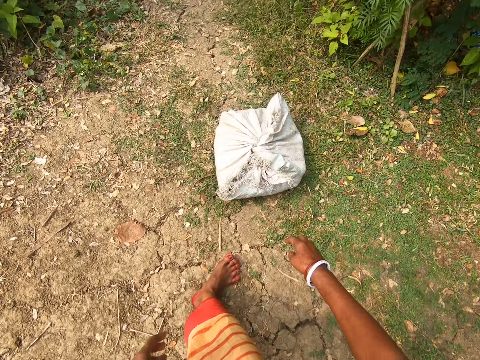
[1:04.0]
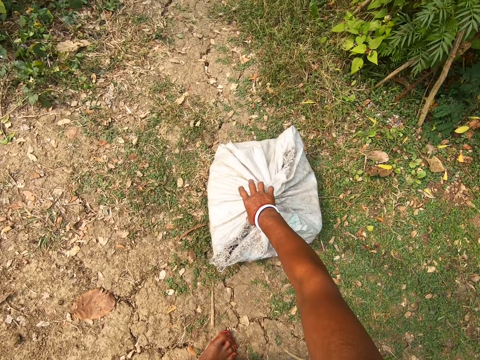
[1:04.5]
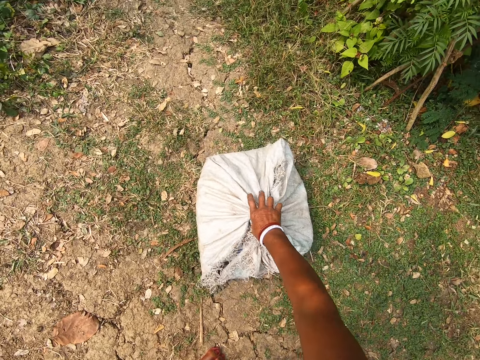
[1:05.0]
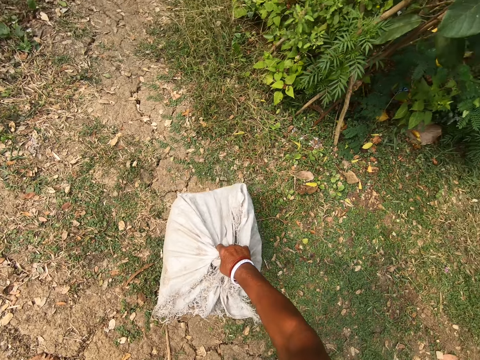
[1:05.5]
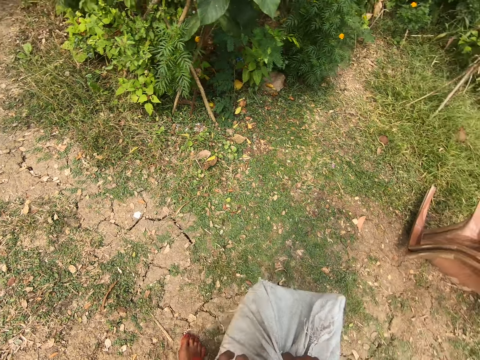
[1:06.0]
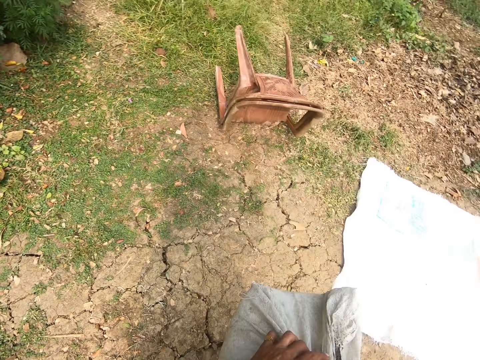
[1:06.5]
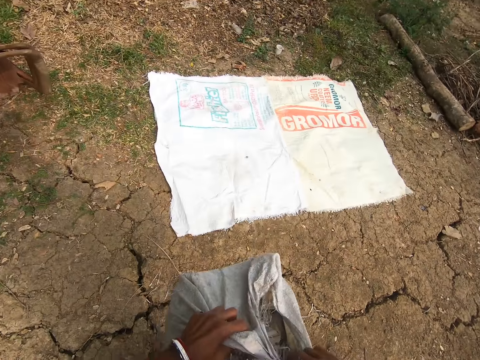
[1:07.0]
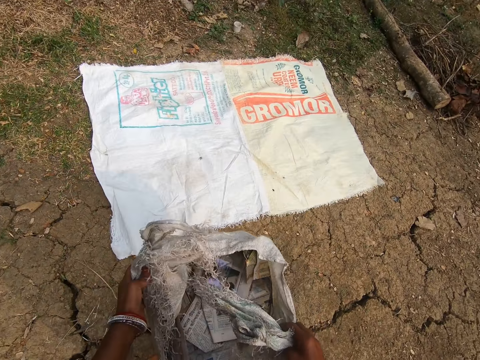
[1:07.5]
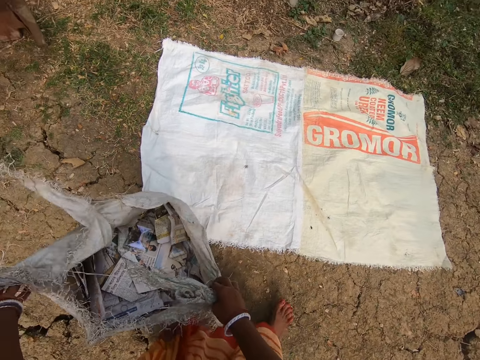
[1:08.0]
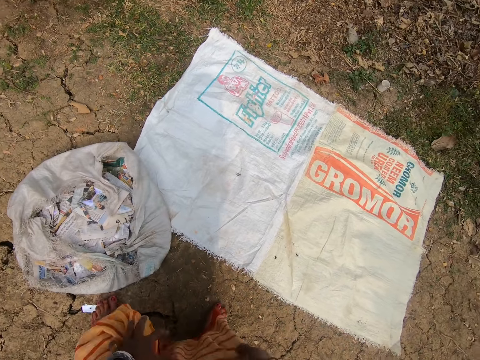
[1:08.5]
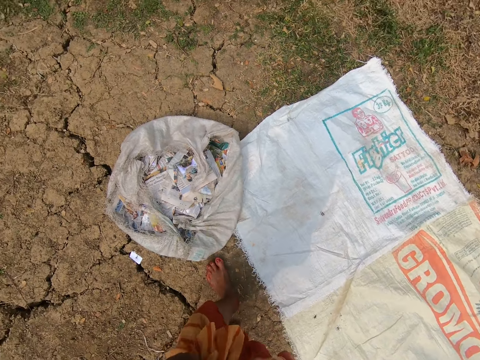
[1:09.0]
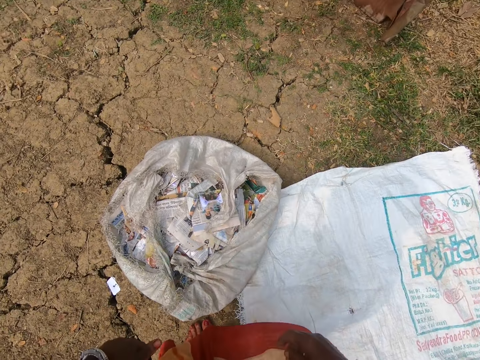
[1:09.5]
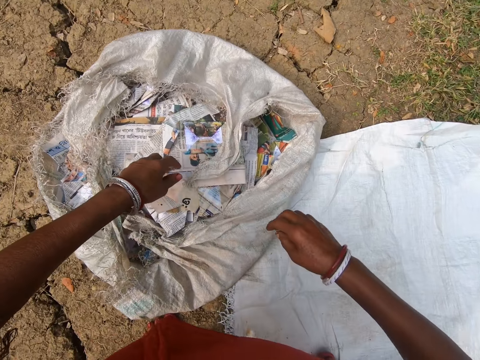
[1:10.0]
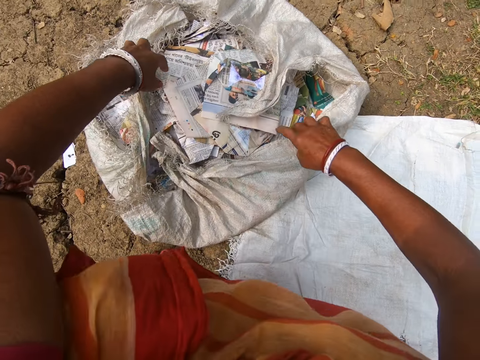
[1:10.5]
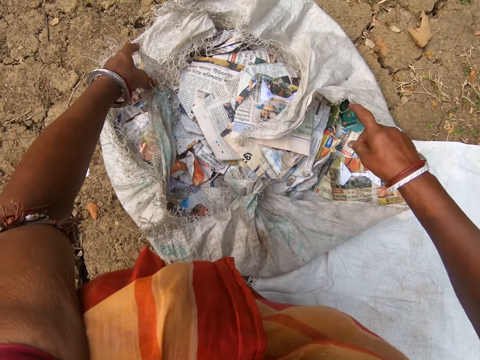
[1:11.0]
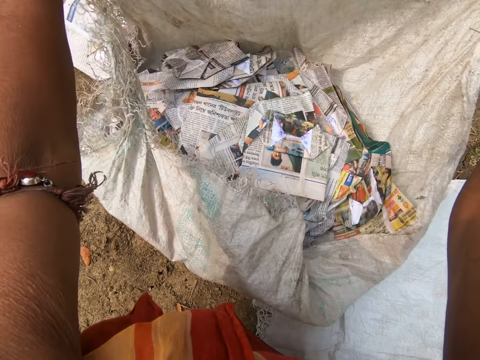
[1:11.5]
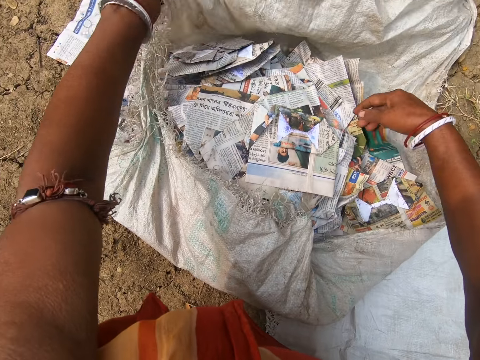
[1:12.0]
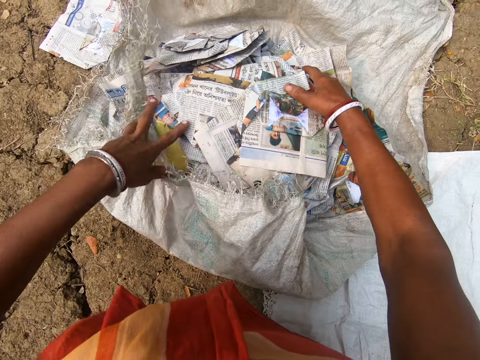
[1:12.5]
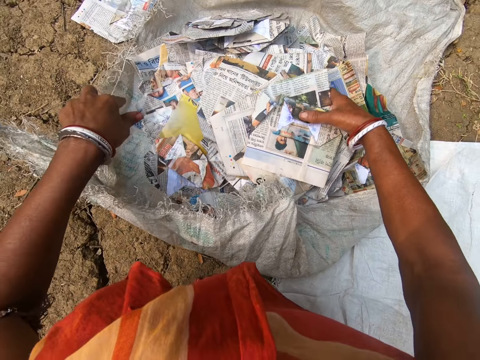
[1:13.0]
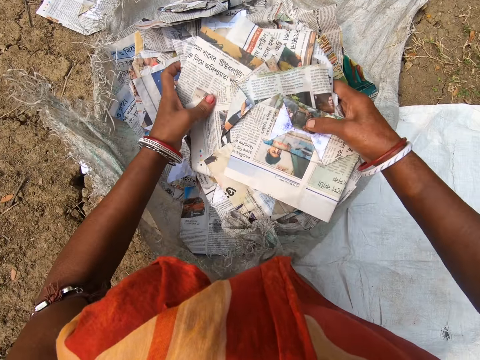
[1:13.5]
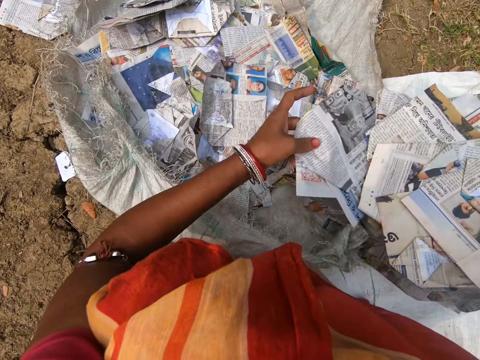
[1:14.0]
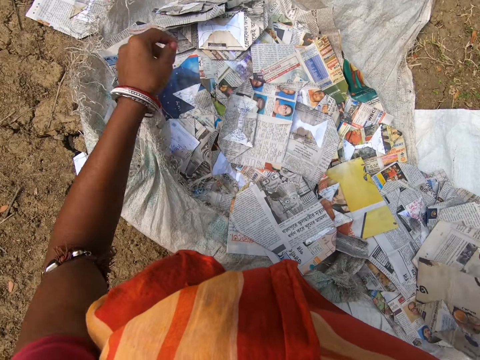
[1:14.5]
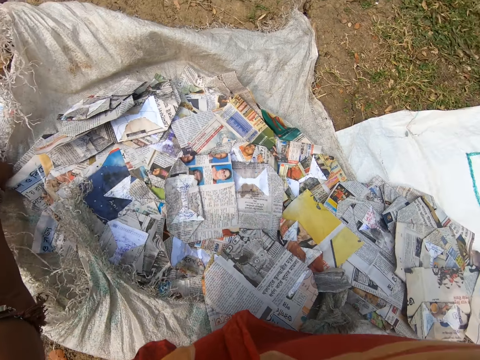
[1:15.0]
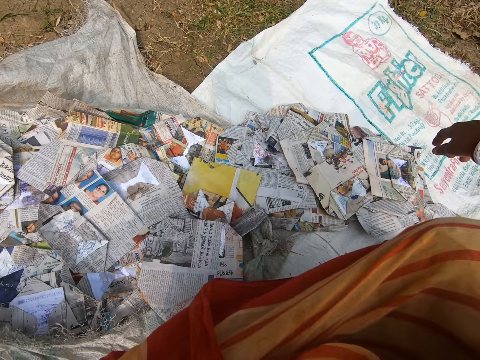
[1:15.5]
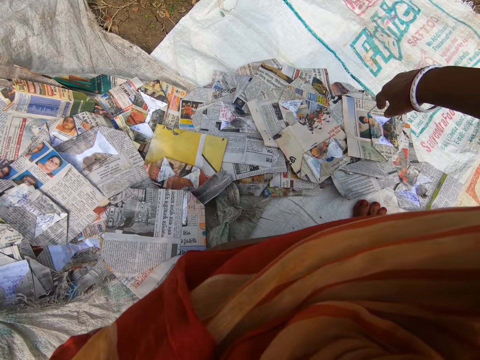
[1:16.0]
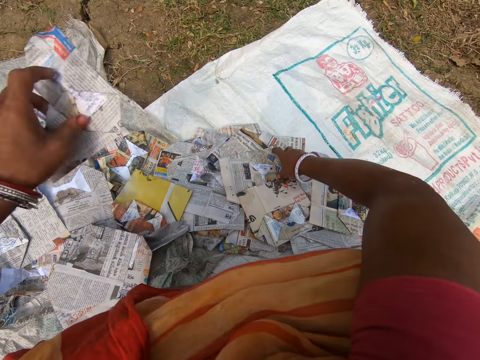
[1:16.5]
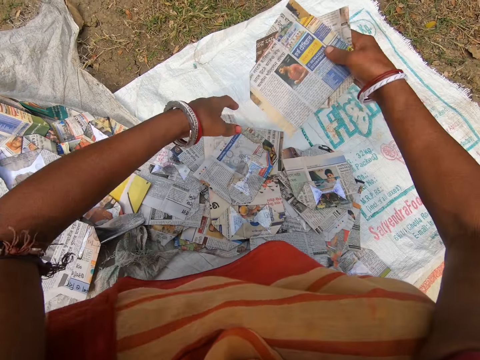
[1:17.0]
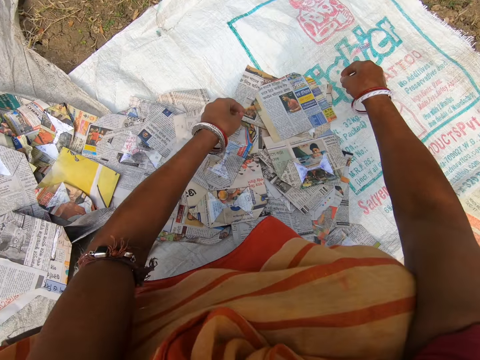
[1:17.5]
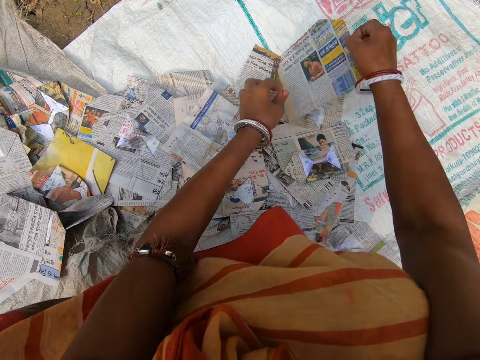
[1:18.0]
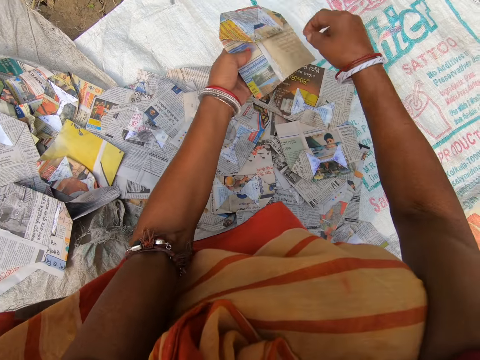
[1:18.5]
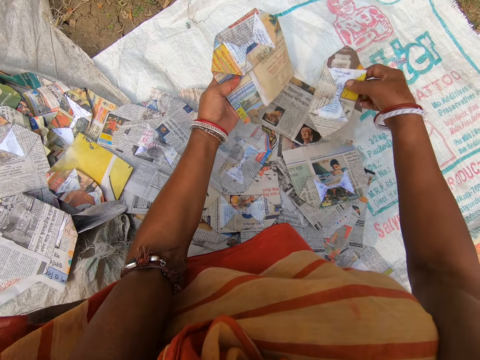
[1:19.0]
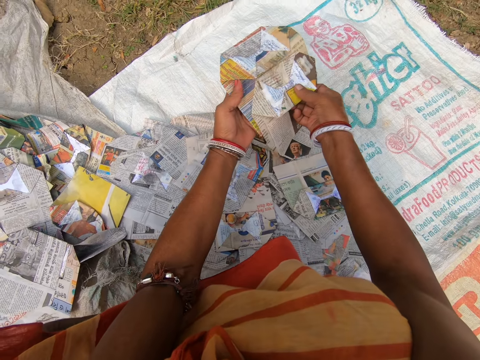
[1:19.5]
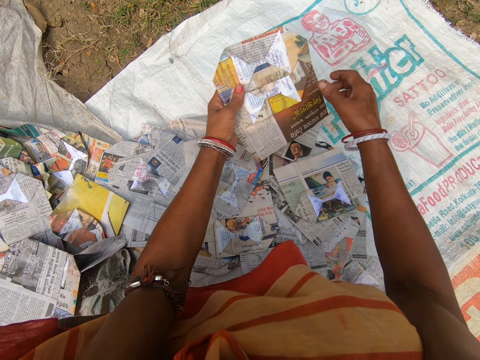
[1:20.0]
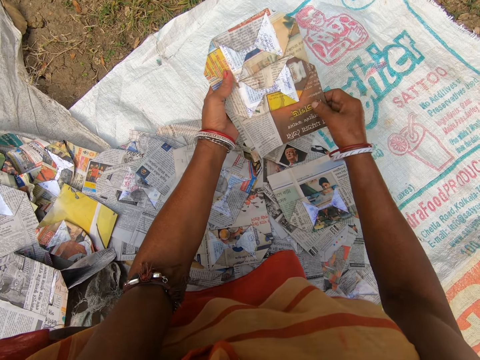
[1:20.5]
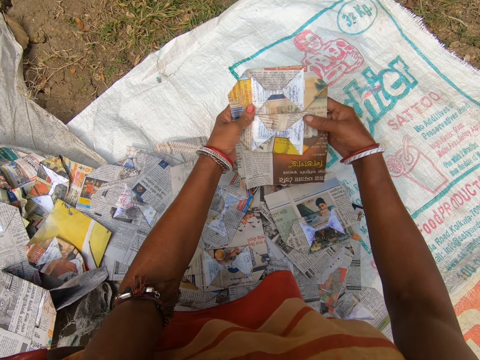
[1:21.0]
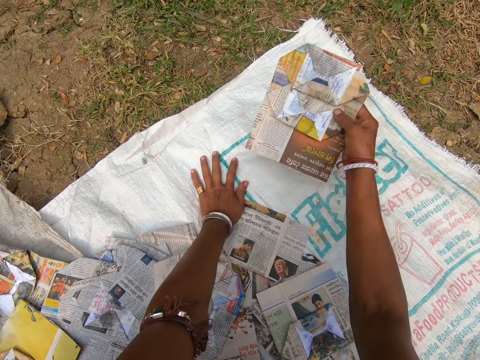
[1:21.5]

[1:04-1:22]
The camera wearer picks the other sack from the ground with her right hand. She walks around. She places the sack on the ground with her right hand. She drops the sack. She opens the sack with her hands. She looks around. She makes a step. She moves both hands. She squats down. She stretches the sack. She arranges pieces of paper from the sack on the other sack on the ground with her hands. She holds the magazines. She picks up the magazine. She drops the magazine. She picks up the magazine. She looks around. She holds the magazines. She pulls the magazine. She drops the magazine. She picks up the magazine. She picks it up again. She looks at the magazine.

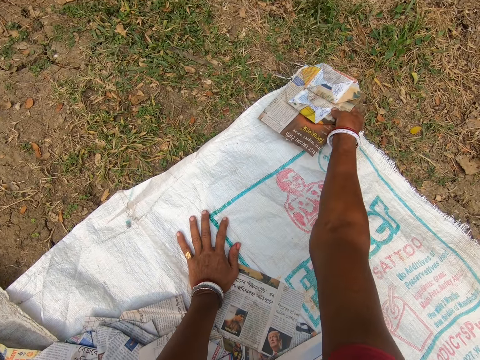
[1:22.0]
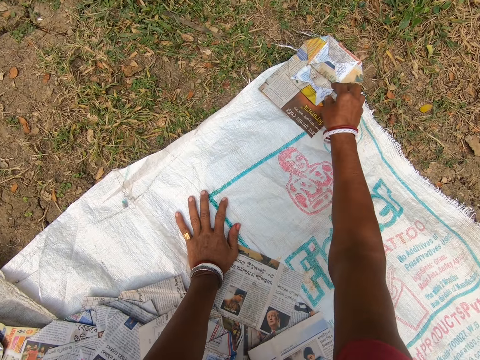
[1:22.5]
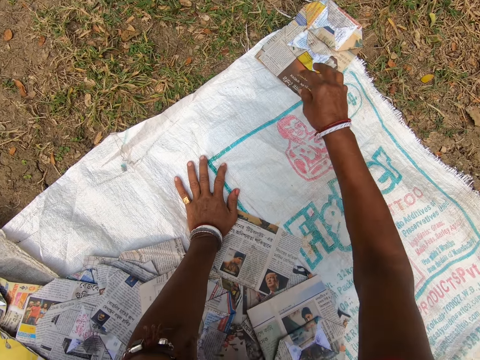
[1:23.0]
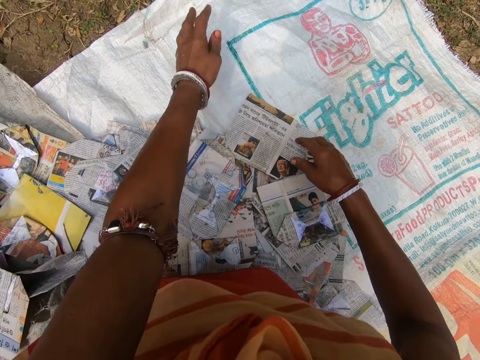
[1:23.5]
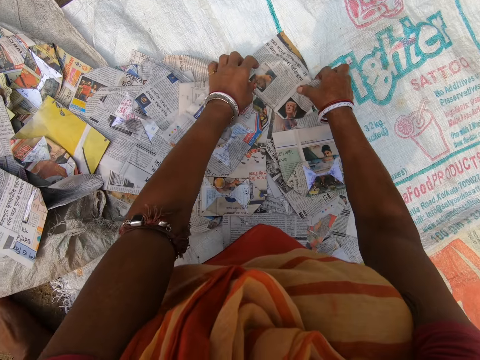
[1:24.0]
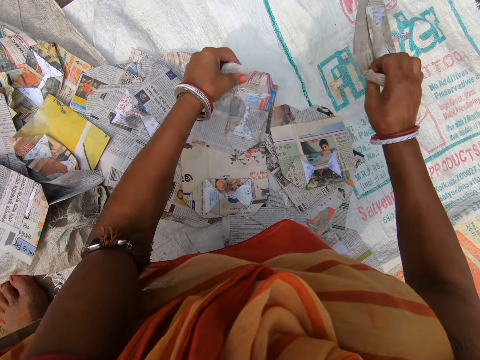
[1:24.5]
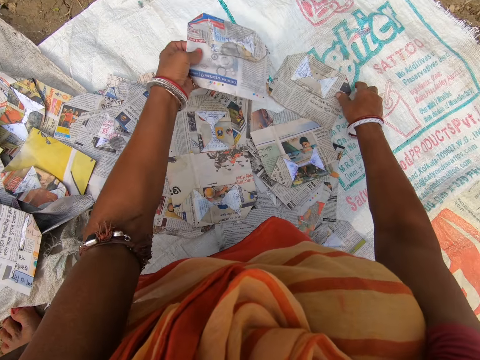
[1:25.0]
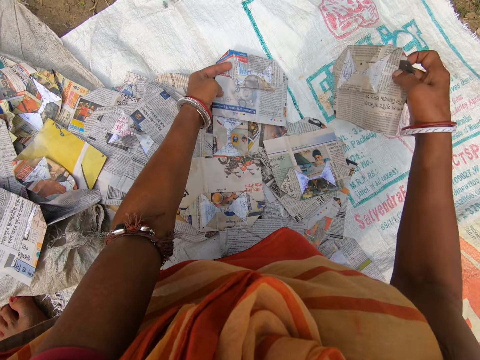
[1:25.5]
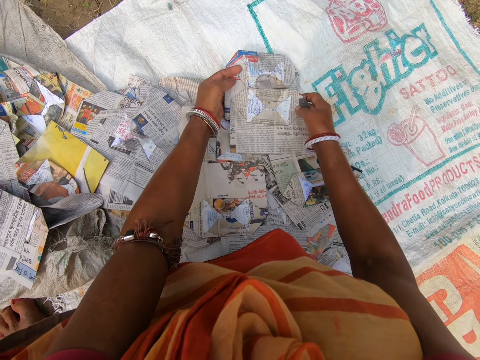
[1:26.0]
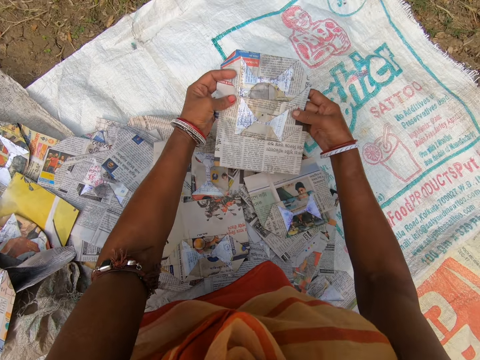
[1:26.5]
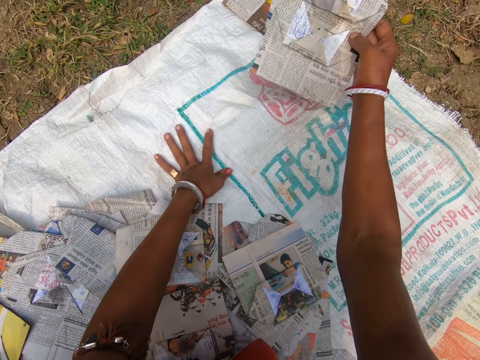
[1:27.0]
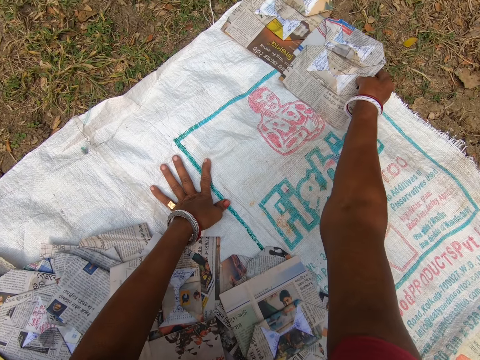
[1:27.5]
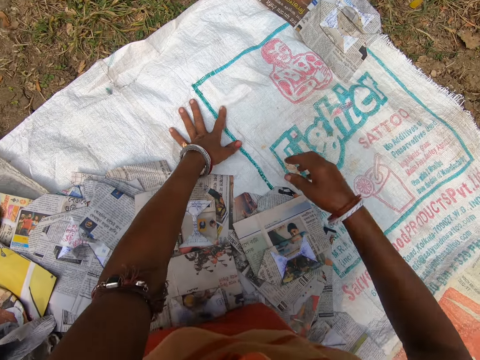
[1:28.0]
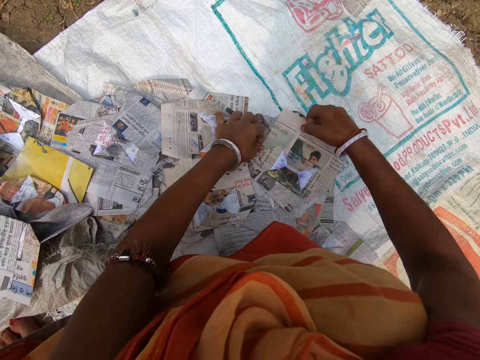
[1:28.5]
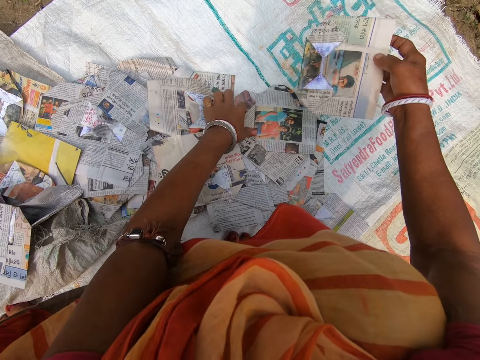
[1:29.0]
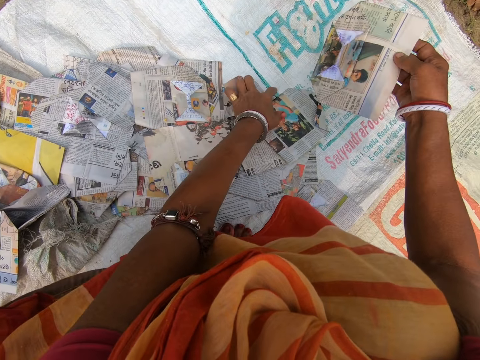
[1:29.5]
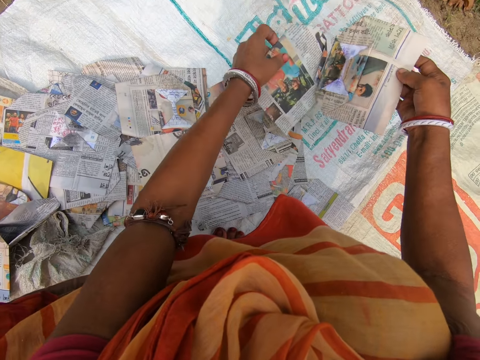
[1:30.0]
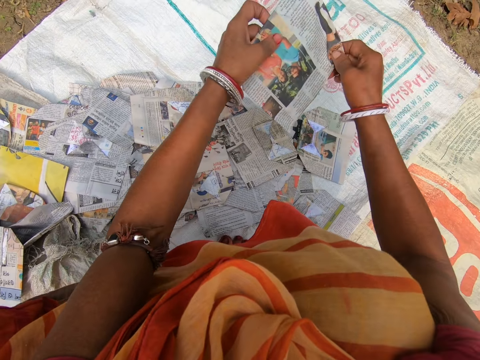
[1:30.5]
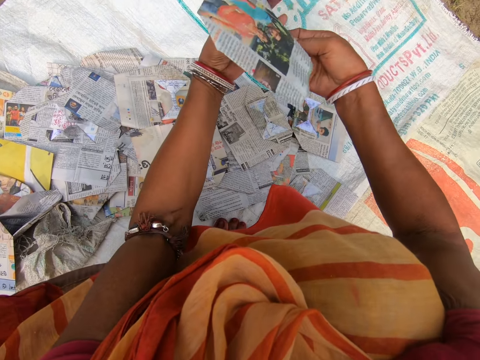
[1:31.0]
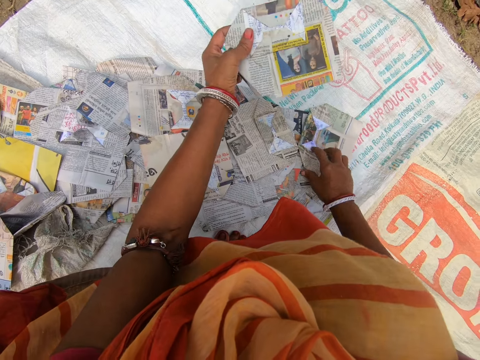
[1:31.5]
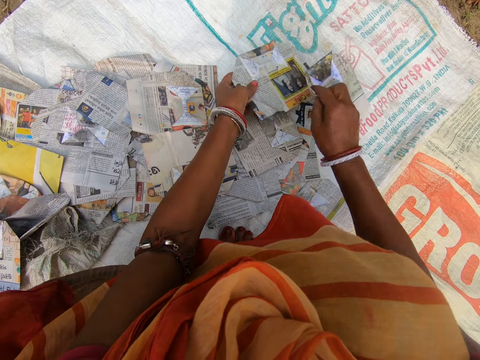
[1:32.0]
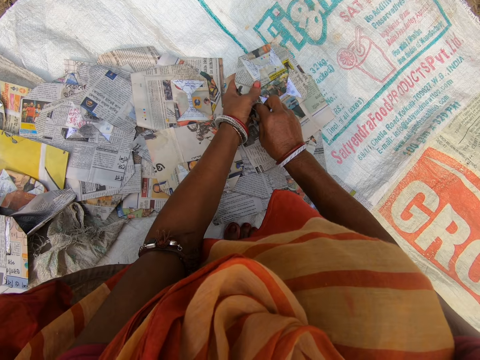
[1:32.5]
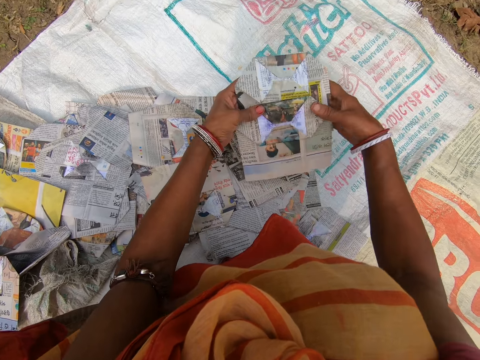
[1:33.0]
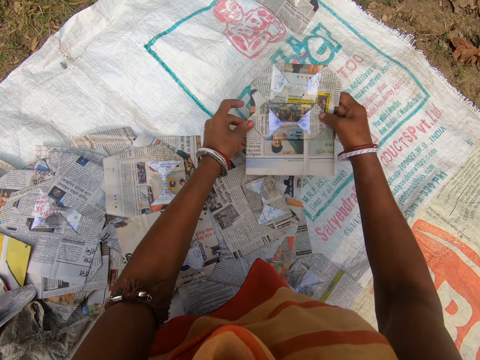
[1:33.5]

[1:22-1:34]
The camera wearer holds the sack with the left hand. They place the magazine on the sack. They let go of the magazine. They pull back both hands. They pick up the magazine. They hold the magazines. They drop the magazine. They pick up the magazine. They look at the magazine. They hold the sack with the left hand. They place the magazine on the sack. They pull back both hands. They pick up the magazine. They look at the magazine. They pick up the magazine. They look at the magazine. They pick up the magazine. They look at the magazine.
